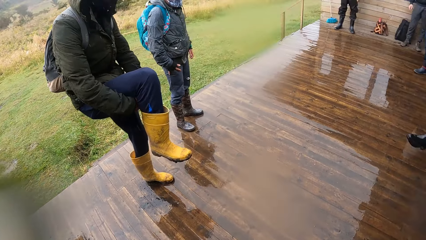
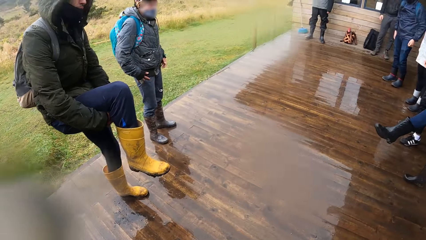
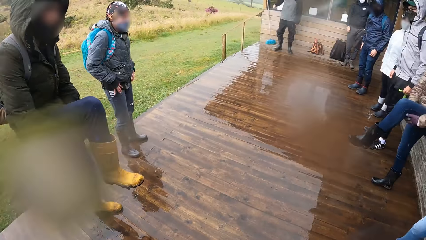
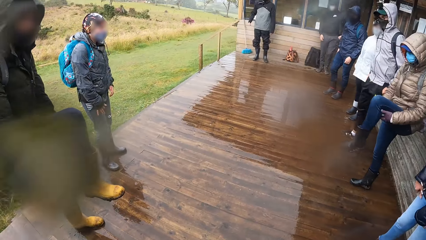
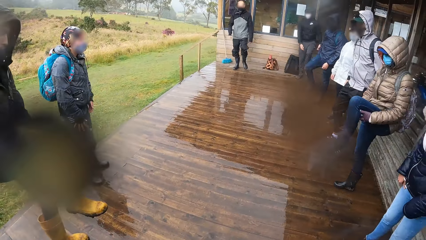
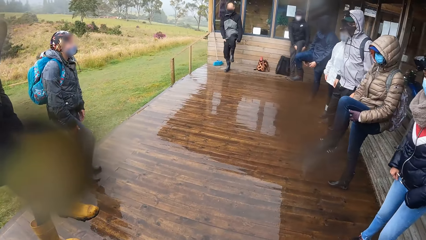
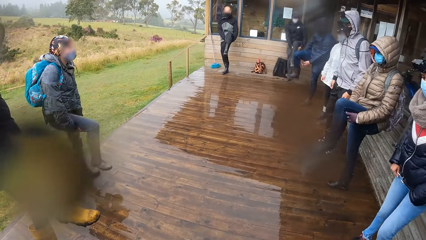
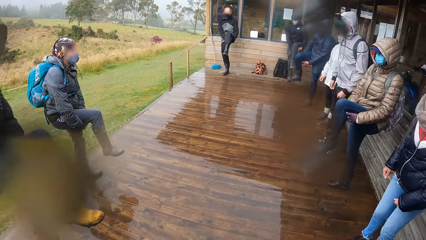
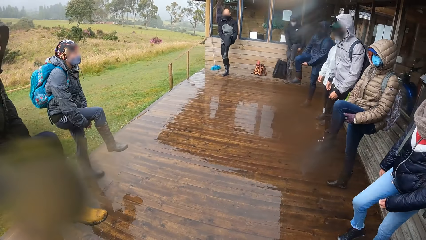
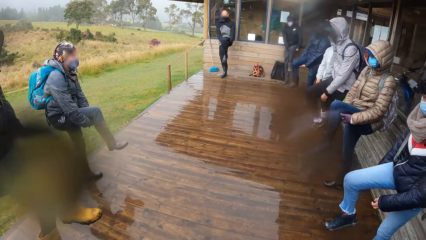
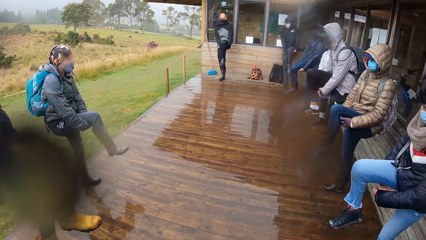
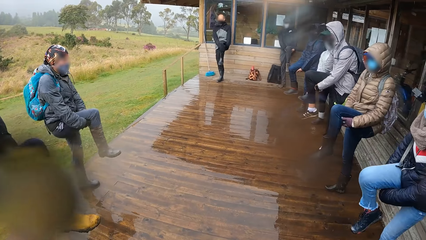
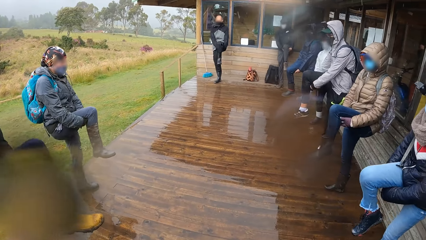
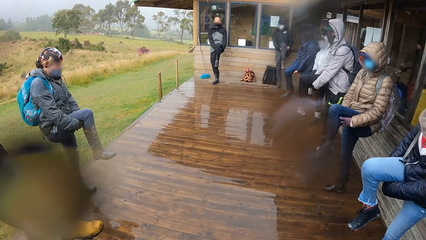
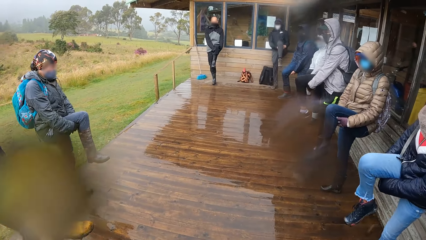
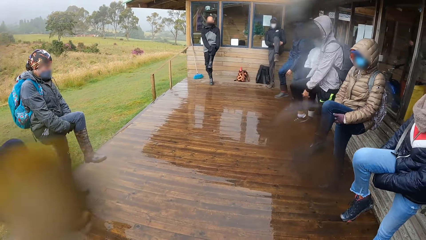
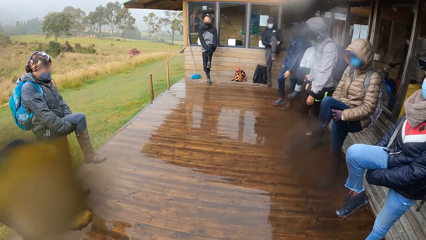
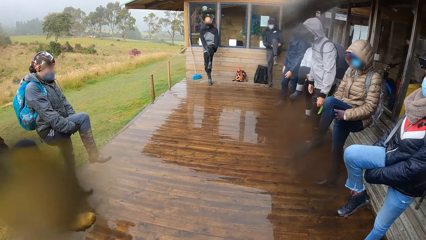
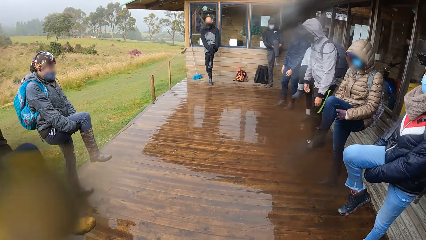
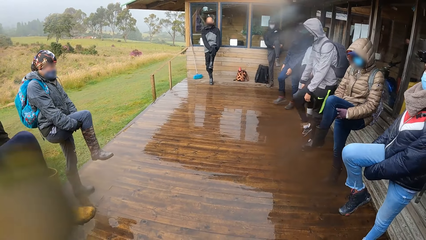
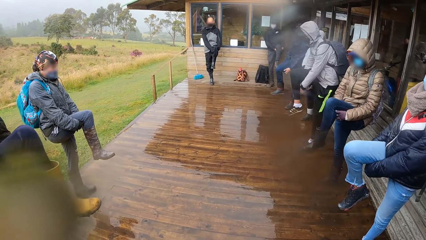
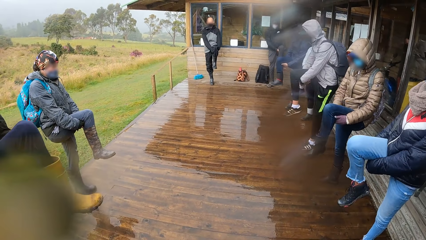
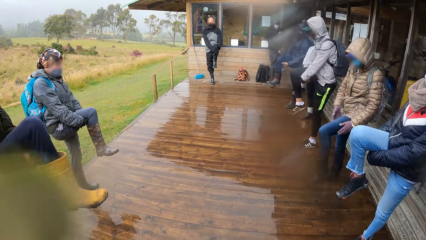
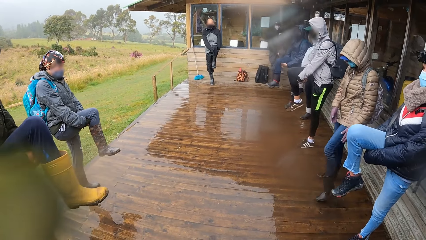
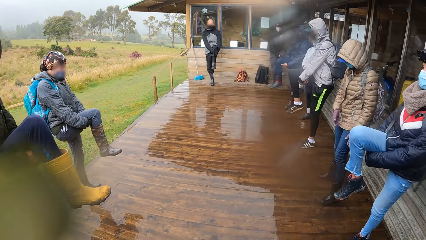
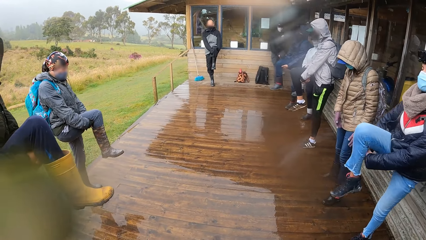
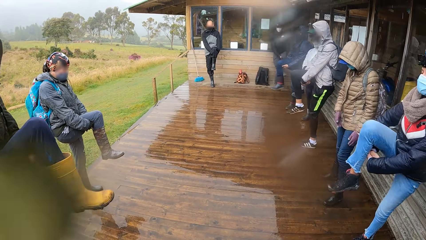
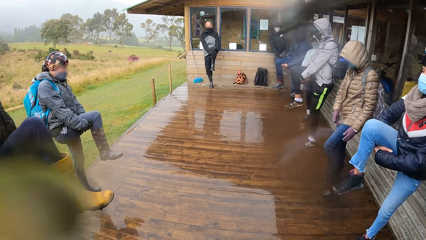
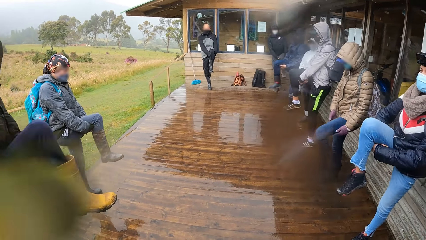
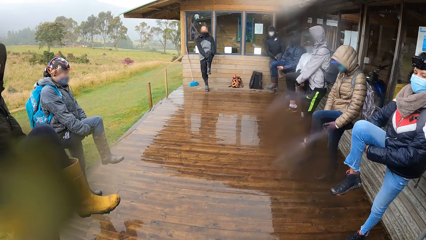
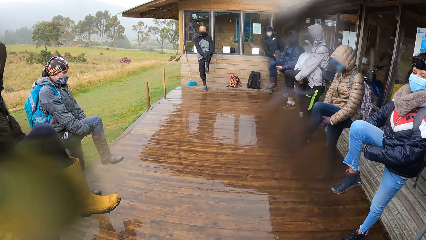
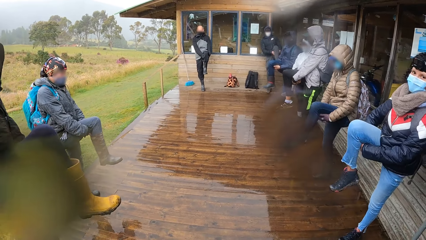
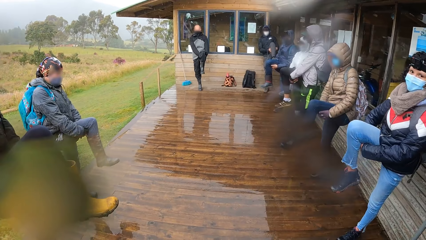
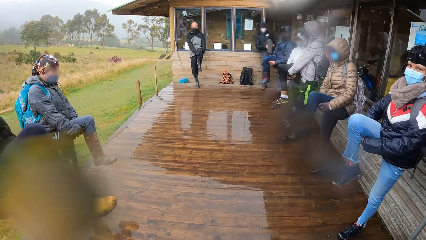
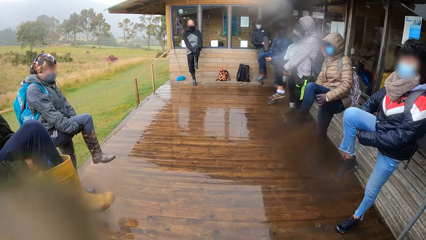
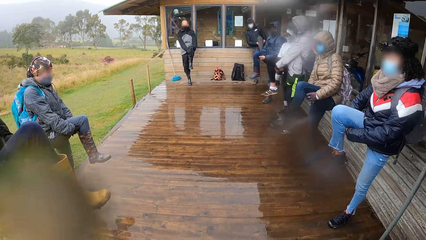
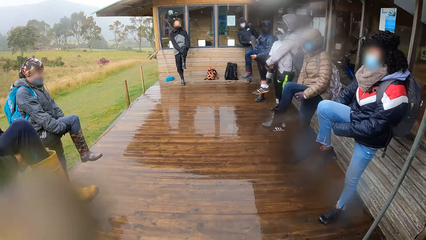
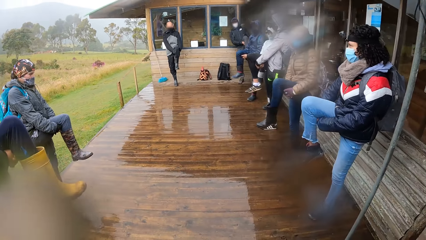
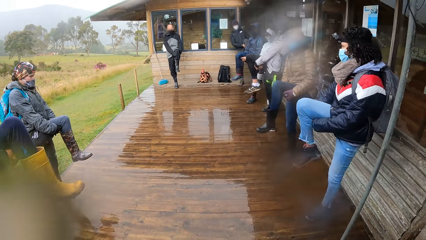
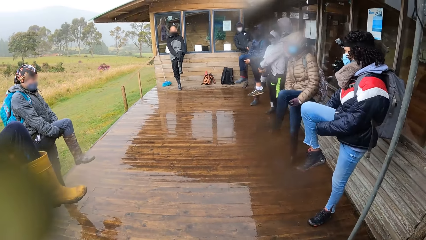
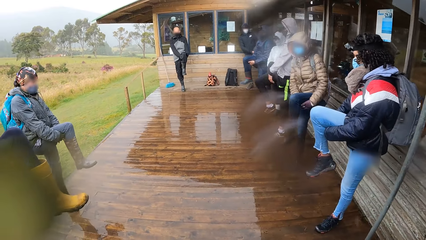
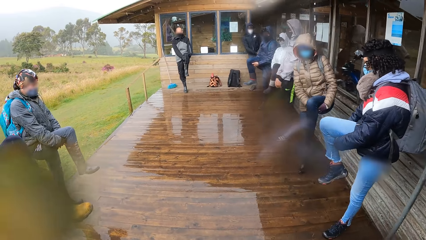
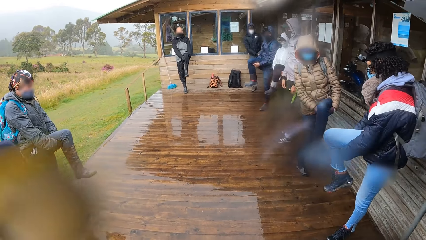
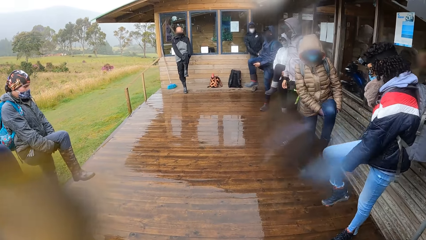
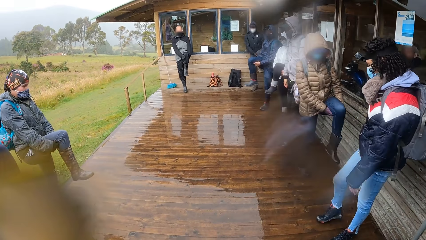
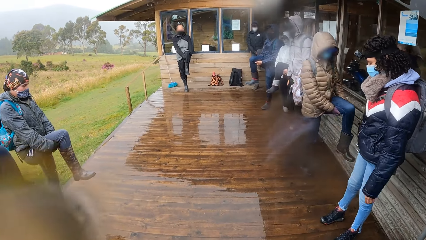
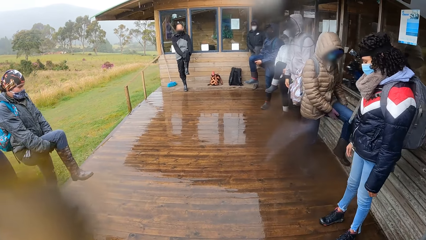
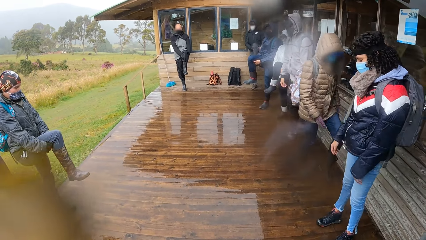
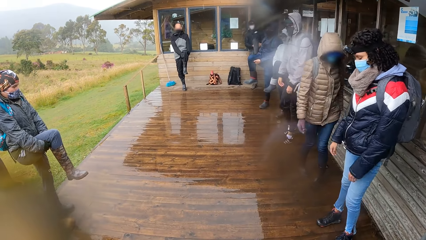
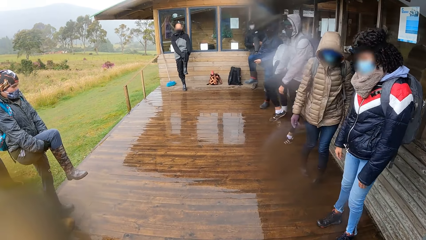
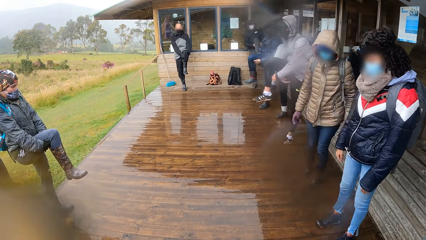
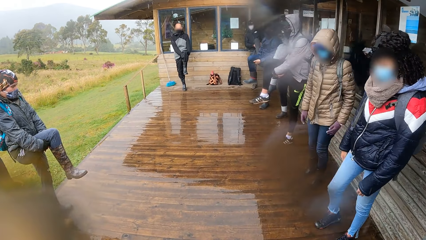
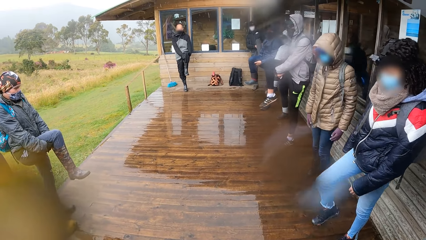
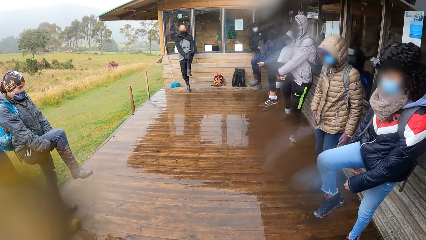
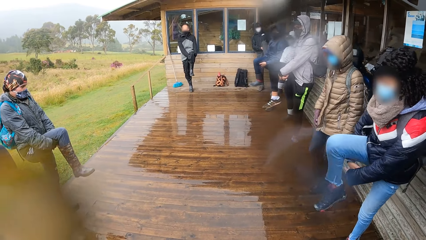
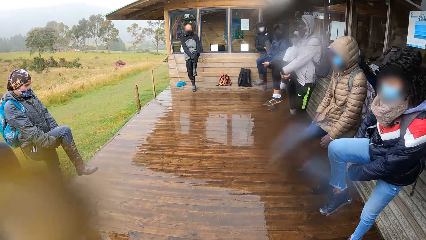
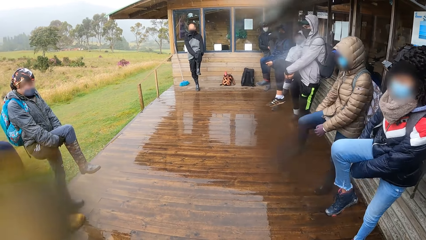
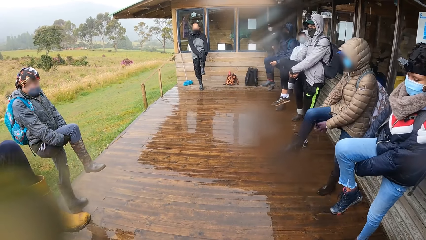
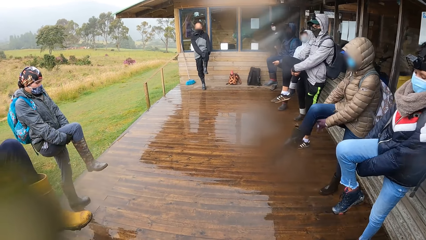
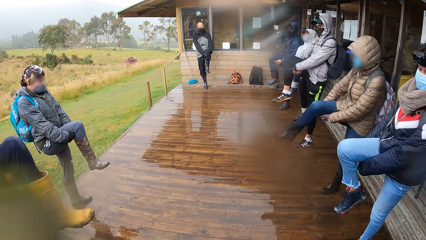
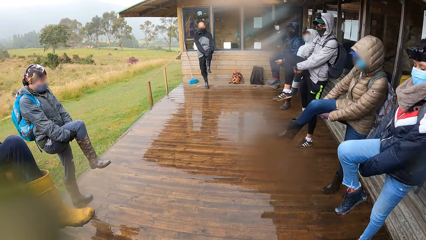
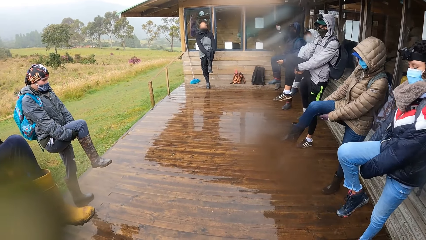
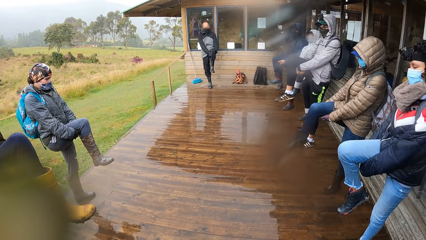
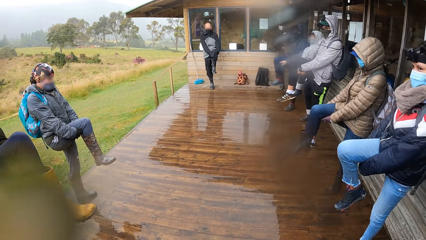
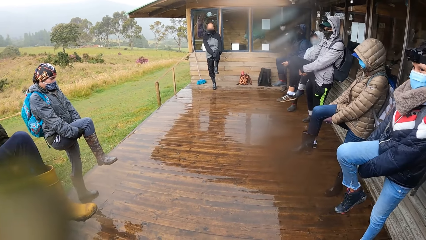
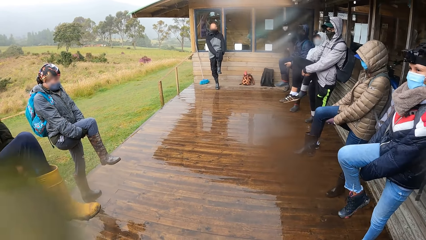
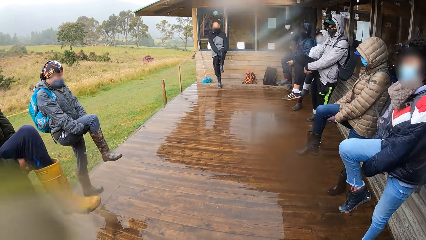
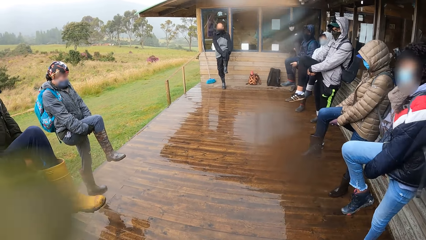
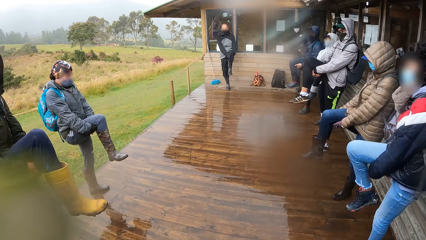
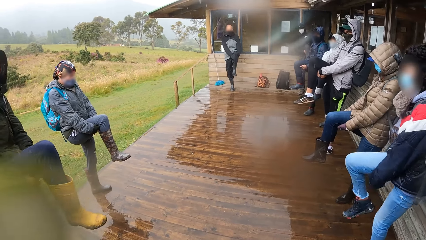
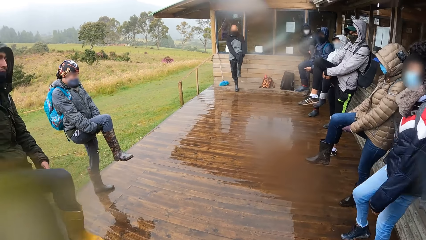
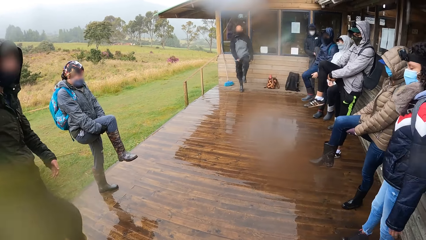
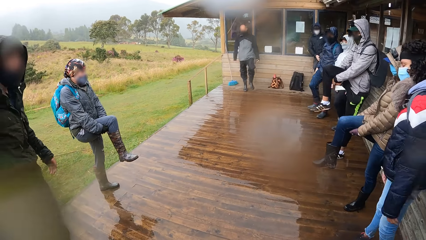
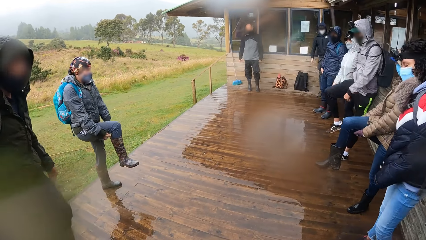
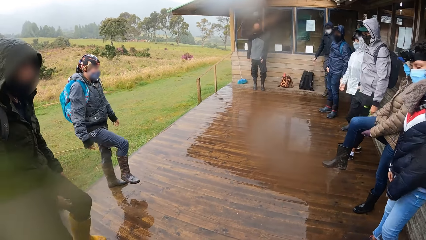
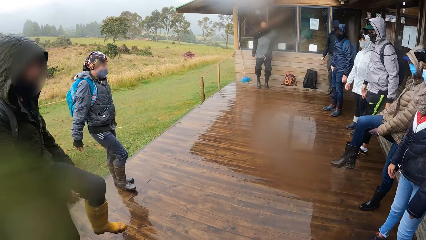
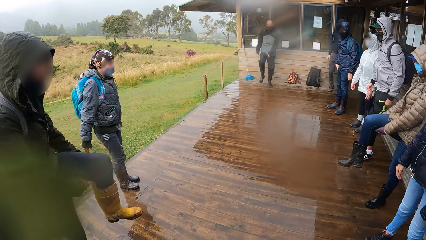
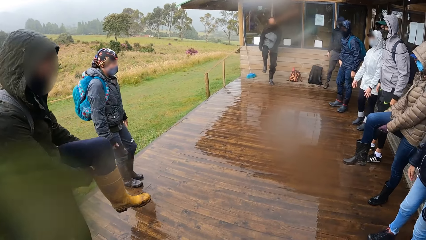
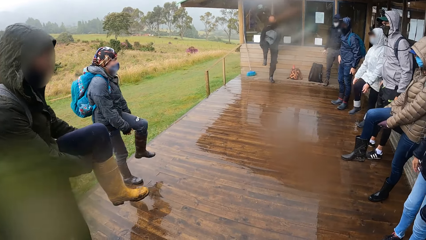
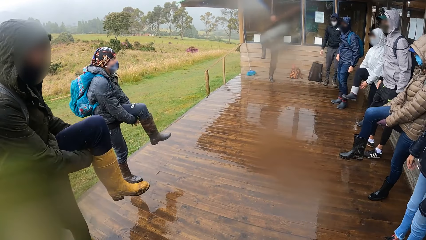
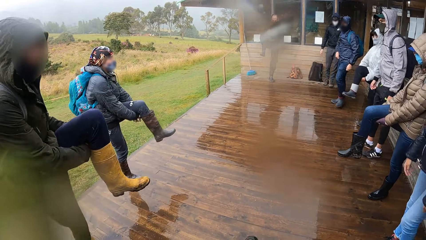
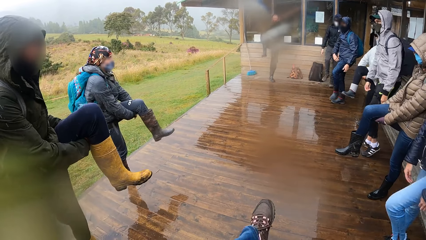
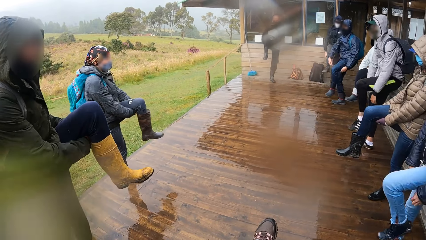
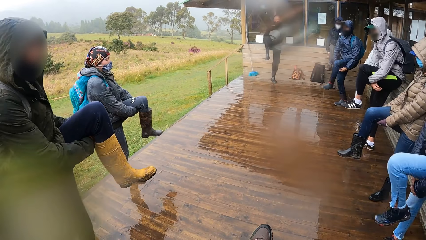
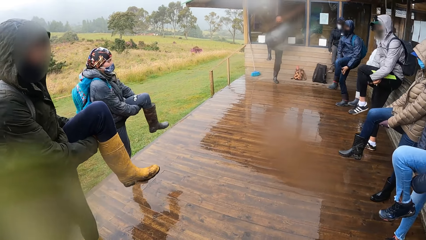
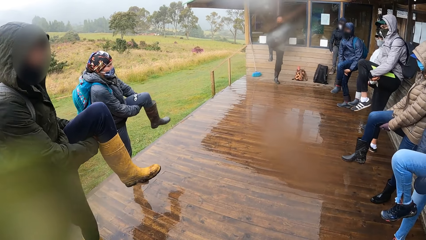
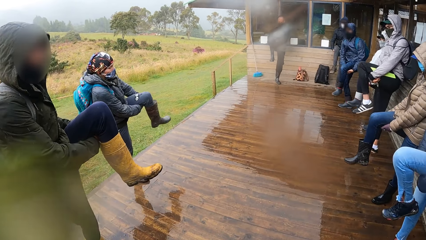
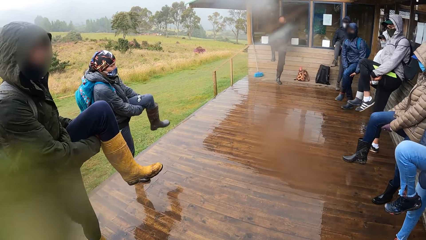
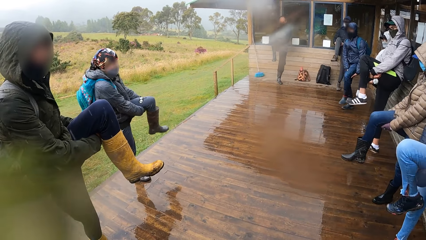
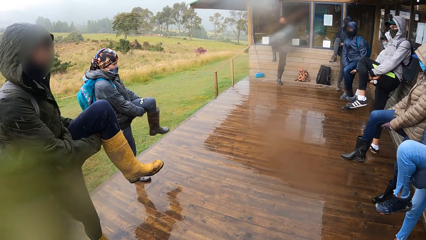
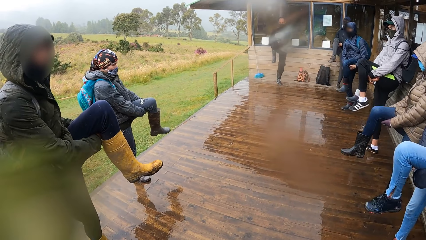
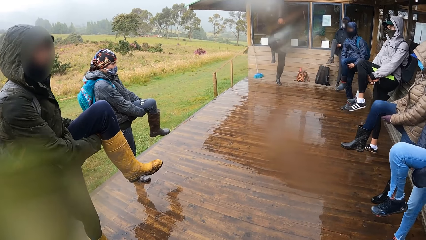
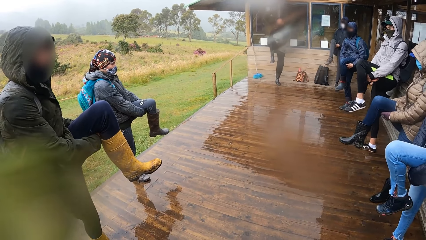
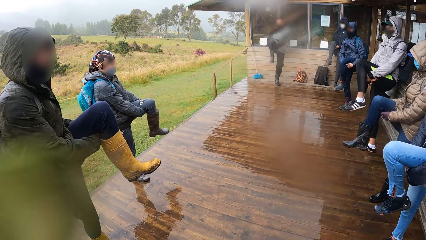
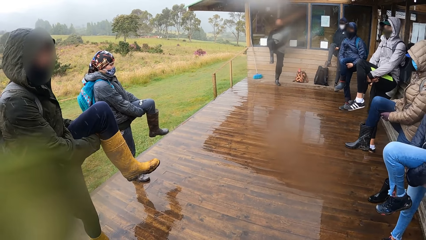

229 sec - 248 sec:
A man holds his leg with both hands. Another man holds his leg with both hands. The first man puts his leg on the floor. A third man and the group of people hold their left legs above the ground with their hands. The second man puts his leg on the floor. The first man lifts his leg. The second man lifts his leg. The first man holds his leg with both hands. The second man holds his leg with both hands.
